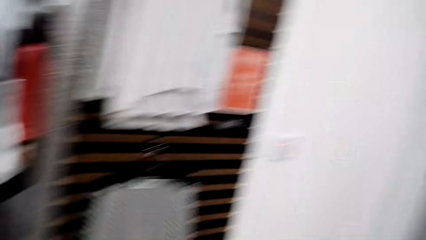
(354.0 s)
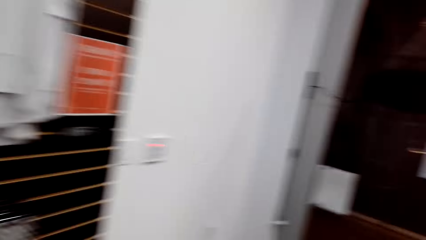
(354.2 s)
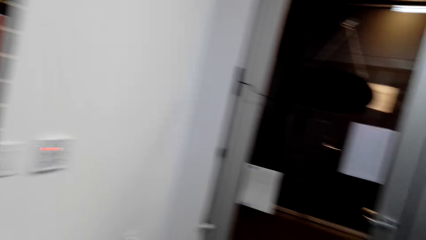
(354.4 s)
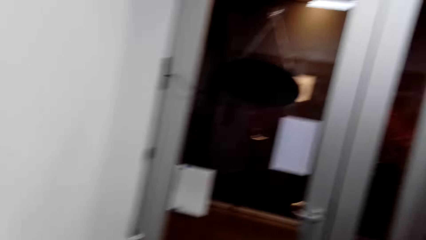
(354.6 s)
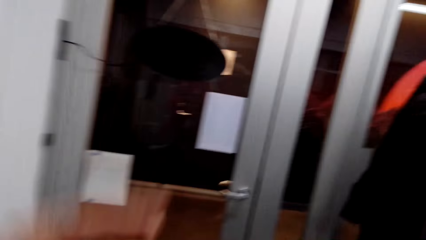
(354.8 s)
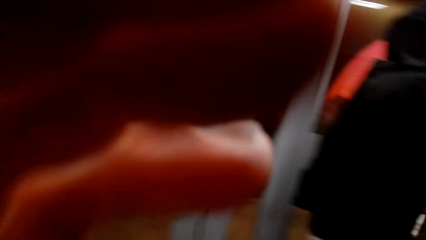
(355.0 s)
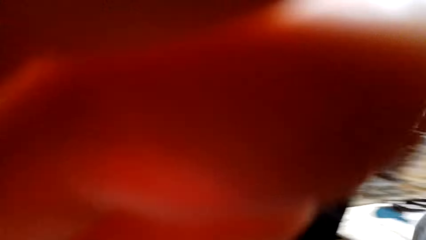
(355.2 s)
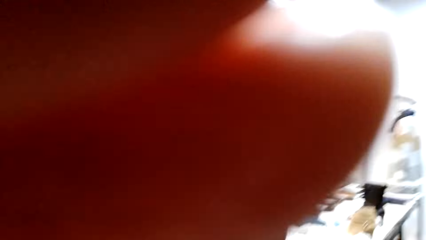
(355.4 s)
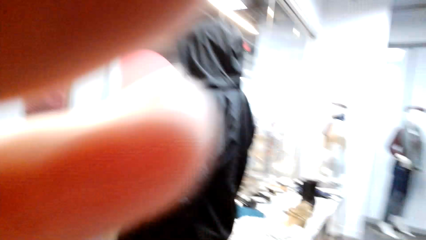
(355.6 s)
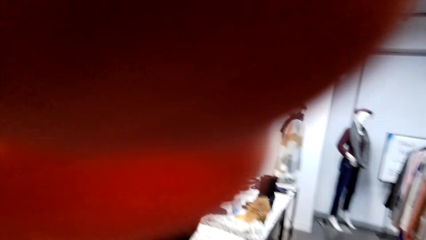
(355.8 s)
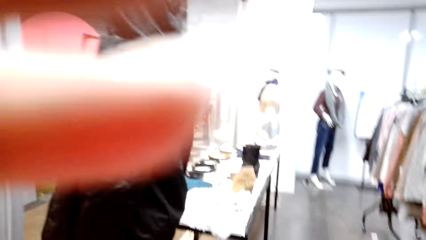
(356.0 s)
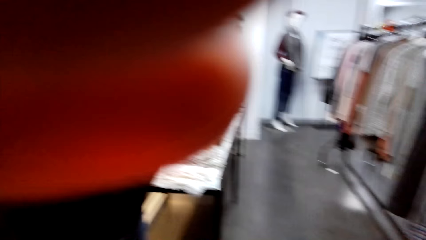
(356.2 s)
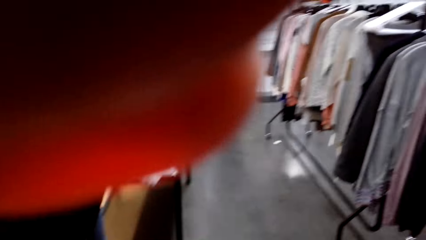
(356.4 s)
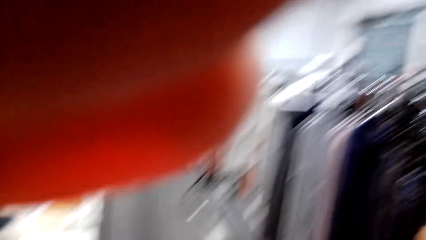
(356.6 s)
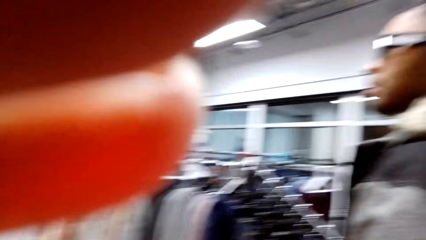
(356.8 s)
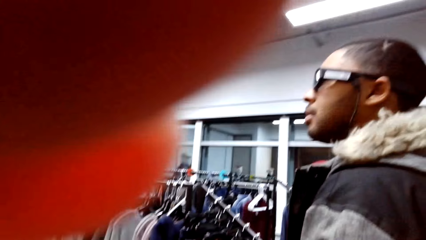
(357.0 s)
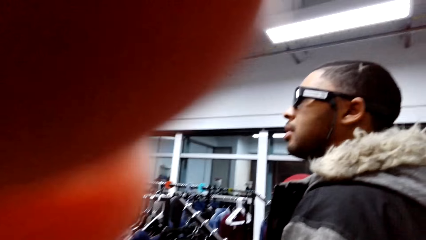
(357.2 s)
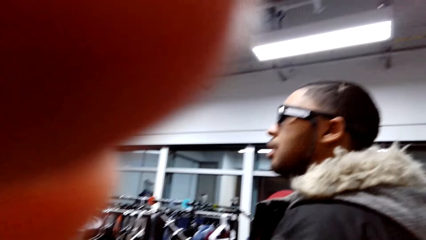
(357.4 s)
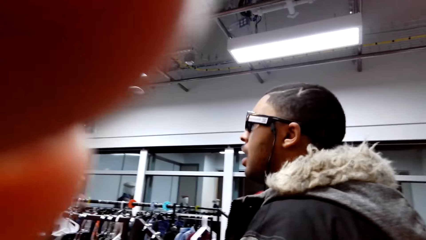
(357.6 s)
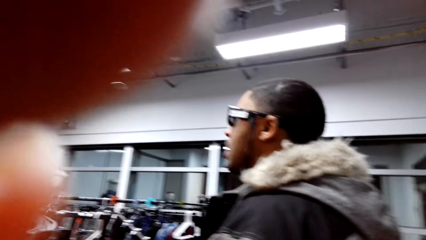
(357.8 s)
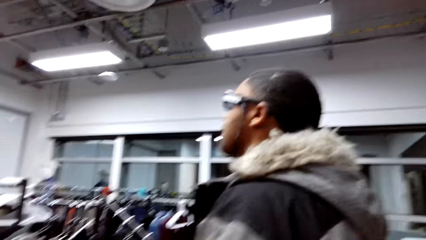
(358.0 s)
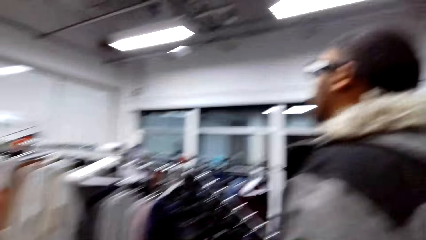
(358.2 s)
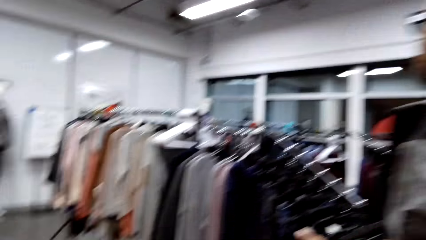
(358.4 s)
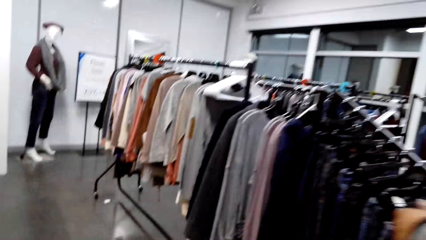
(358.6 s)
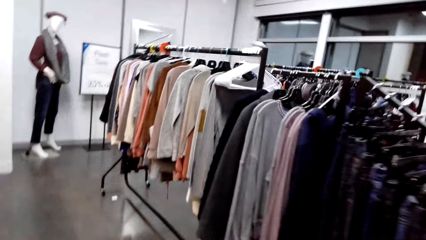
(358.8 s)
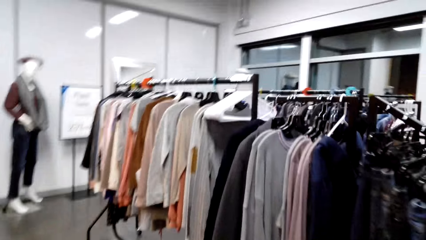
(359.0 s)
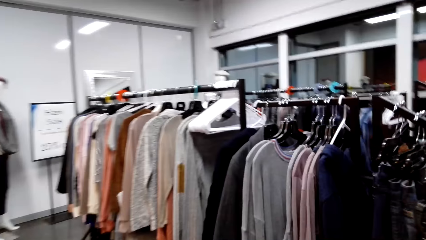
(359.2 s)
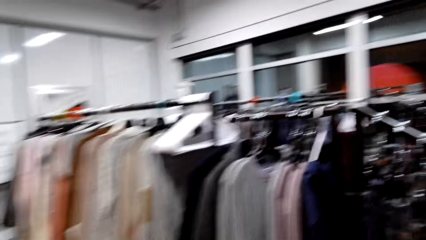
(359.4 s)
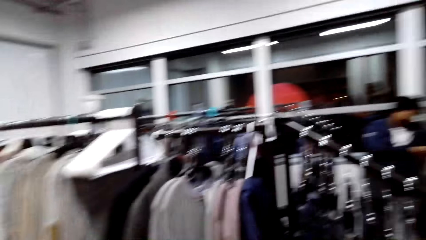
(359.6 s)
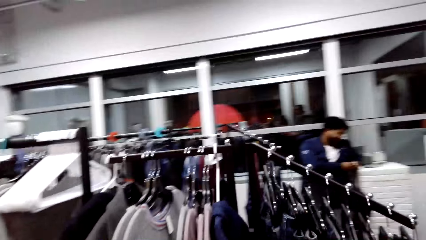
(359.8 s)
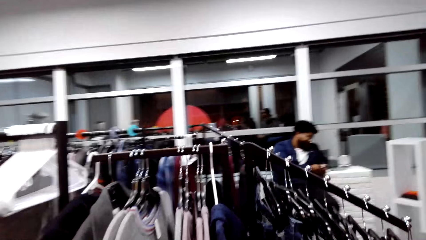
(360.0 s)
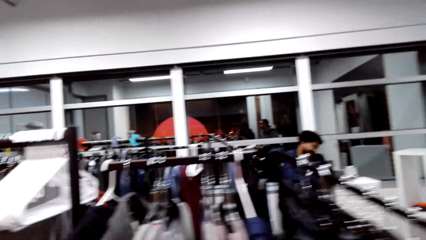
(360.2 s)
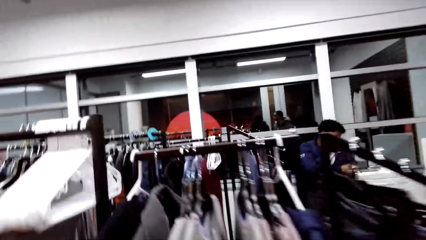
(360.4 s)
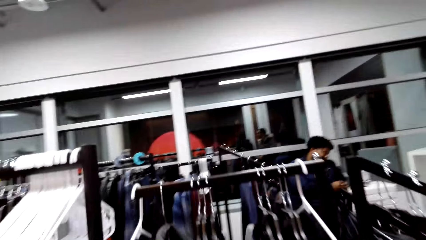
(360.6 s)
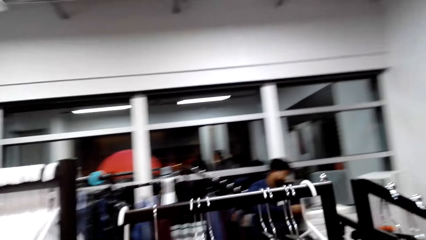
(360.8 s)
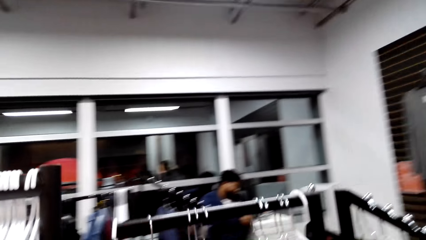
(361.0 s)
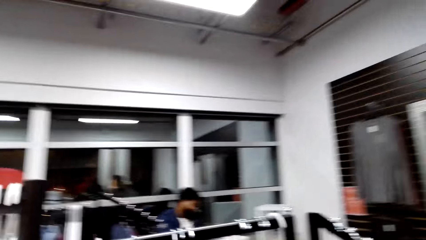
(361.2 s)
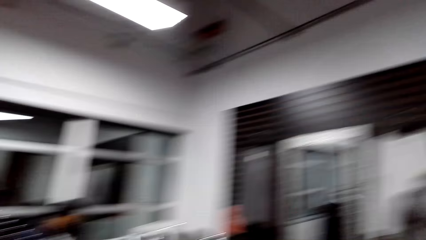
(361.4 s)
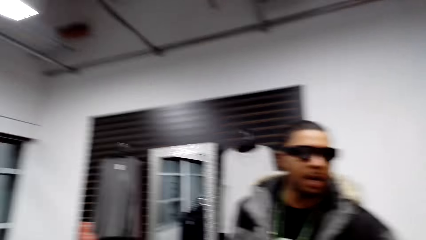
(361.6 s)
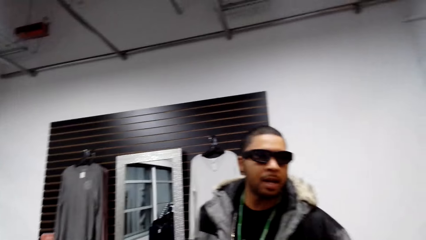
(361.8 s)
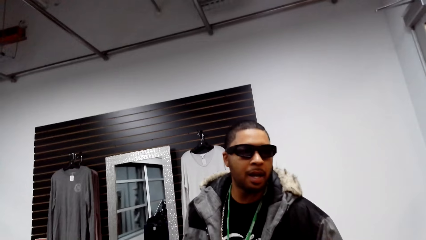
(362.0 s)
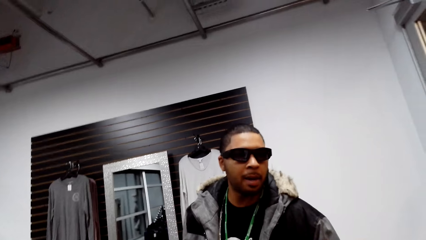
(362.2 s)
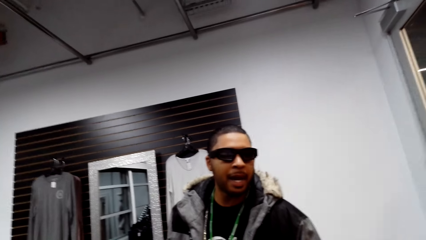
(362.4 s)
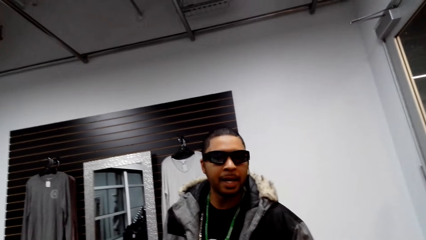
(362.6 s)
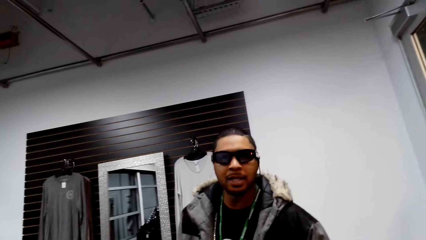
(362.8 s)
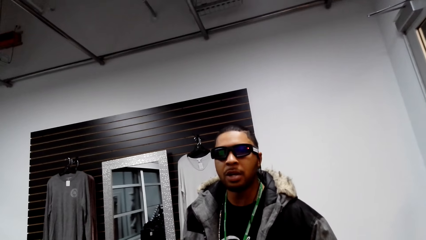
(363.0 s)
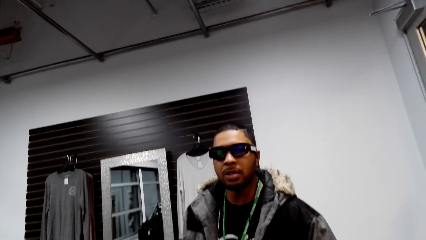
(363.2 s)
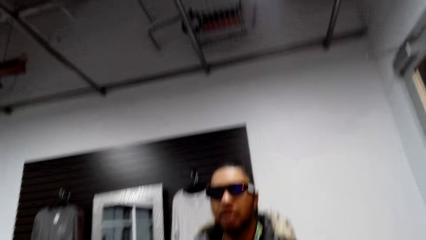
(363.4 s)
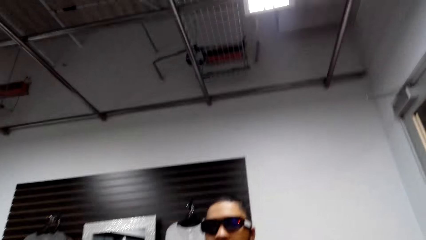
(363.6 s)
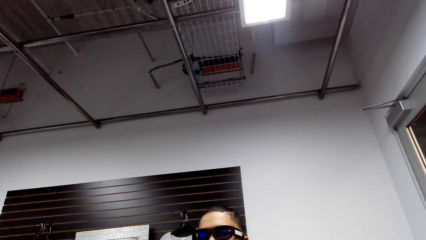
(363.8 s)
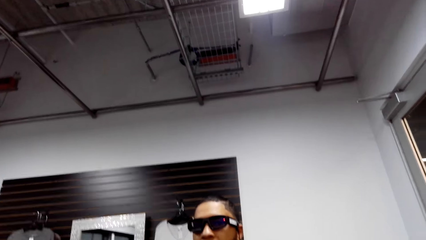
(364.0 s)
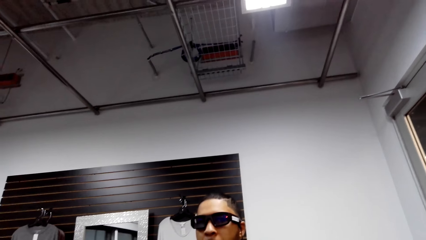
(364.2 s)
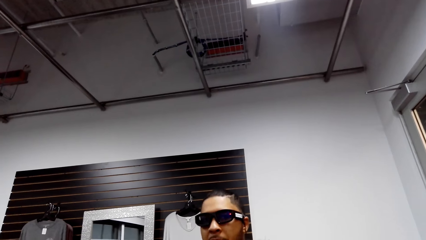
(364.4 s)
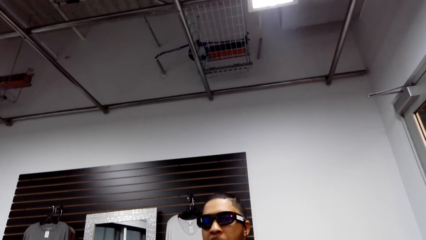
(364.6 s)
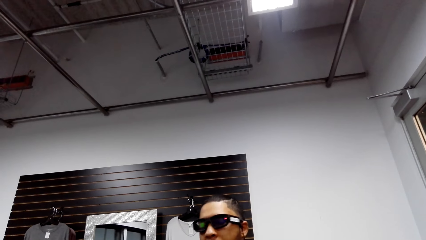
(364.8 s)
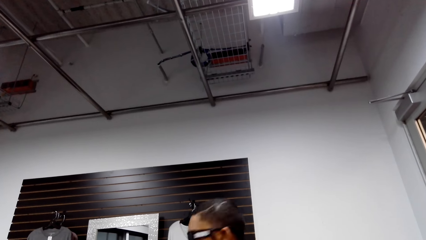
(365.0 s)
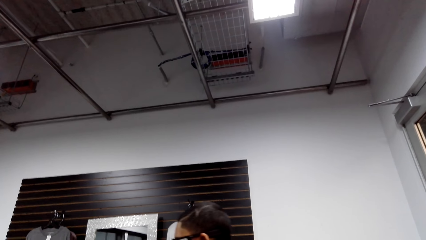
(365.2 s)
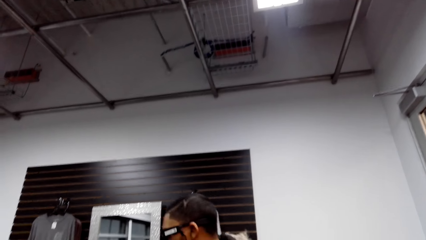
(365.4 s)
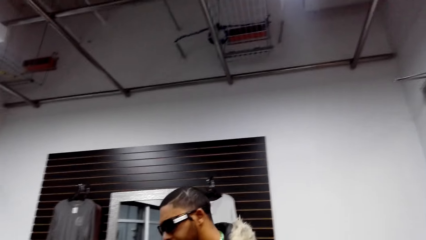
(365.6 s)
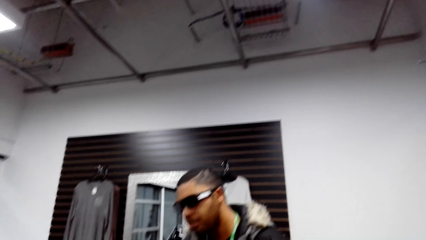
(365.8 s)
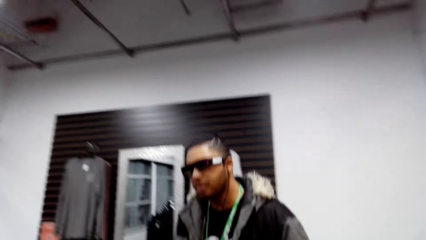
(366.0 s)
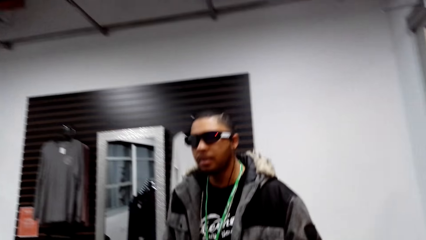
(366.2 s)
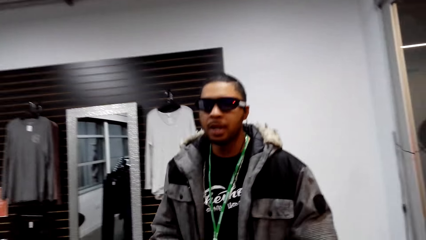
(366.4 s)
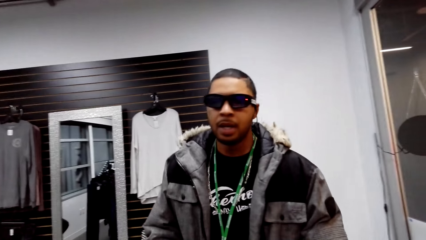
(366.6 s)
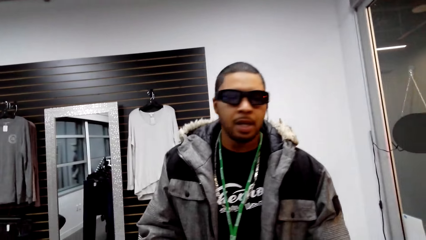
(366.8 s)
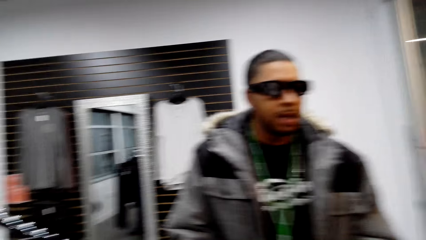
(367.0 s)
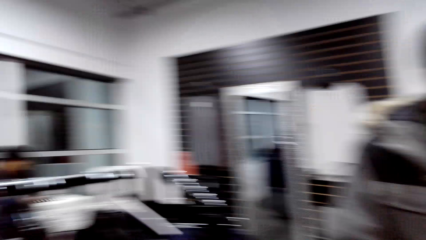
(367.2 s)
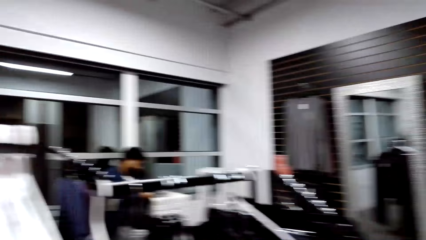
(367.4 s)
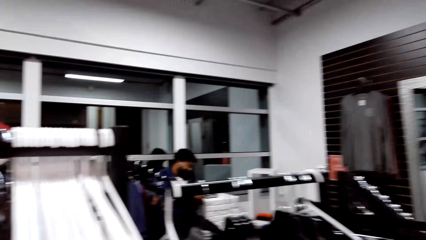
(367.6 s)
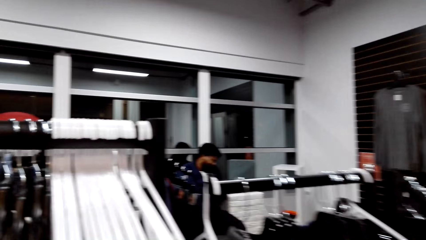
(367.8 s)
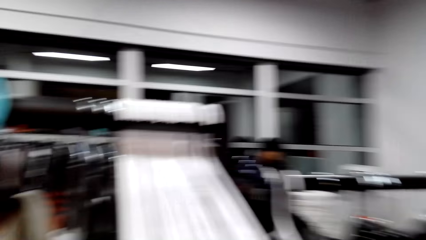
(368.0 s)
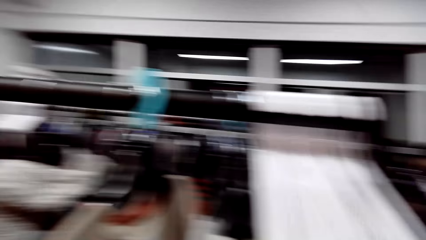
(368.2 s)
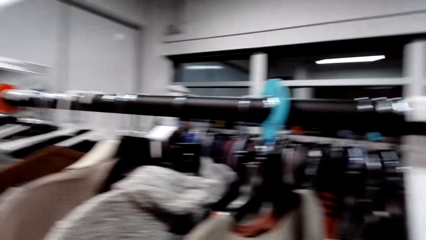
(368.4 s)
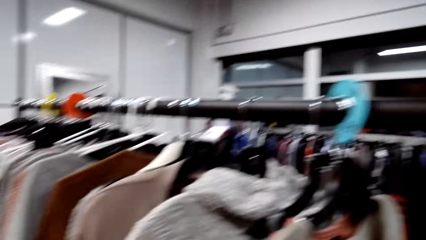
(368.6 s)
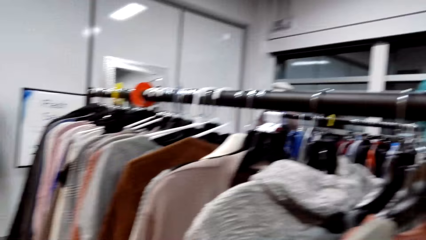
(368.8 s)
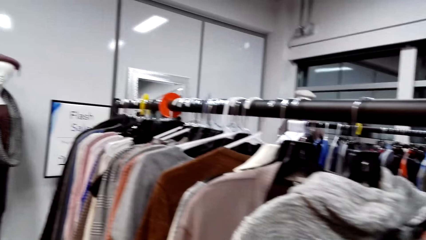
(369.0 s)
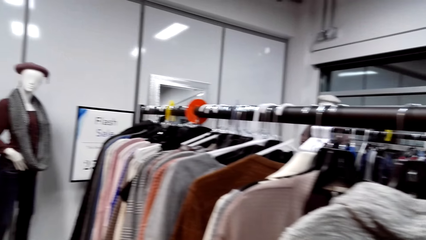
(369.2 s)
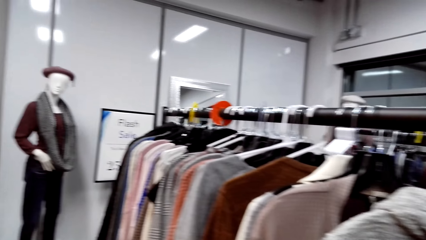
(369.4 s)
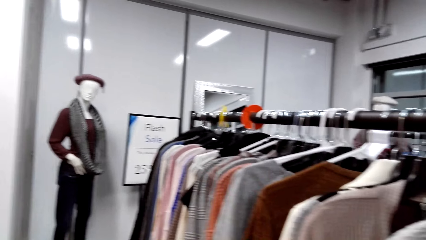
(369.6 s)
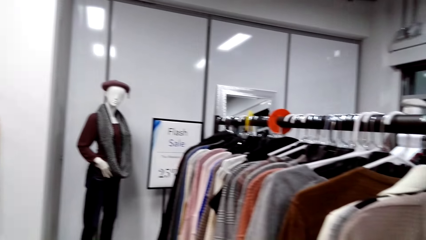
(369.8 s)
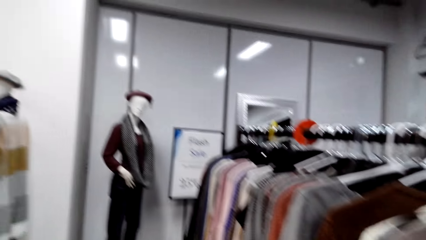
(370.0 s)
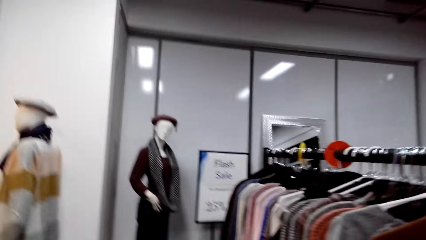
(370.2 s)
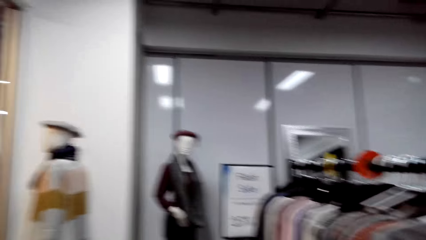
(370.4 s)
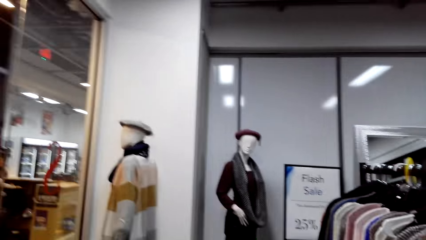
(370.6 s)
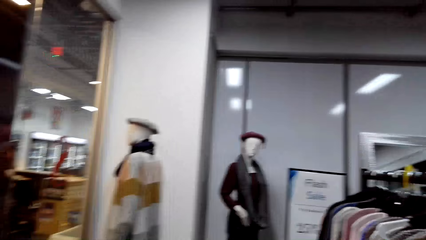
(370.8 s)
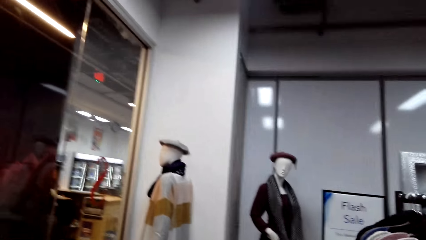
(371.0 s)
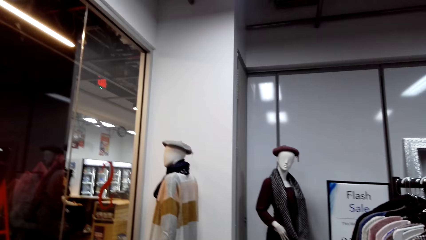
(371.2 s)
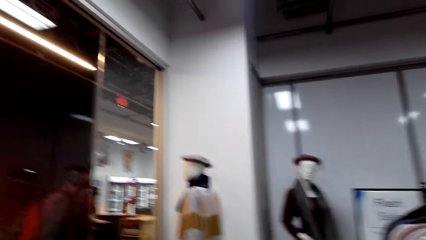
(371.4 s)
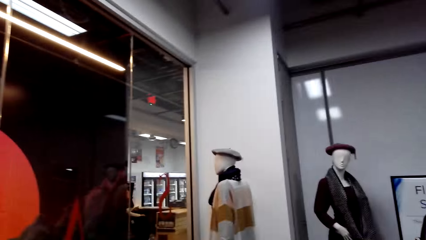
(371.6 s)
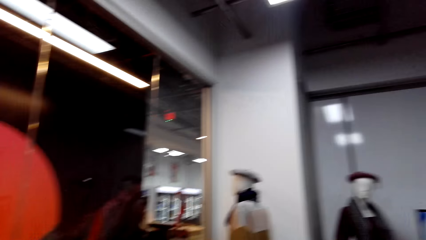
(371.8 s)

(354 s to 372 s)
The camera wearer adjusts the camera. They look around. They talk to a person. They look around. They walk around the clothes store.
